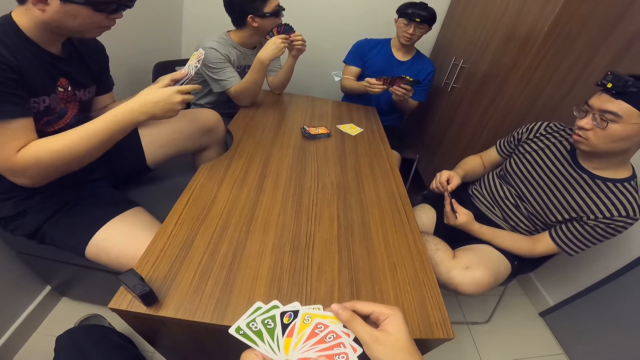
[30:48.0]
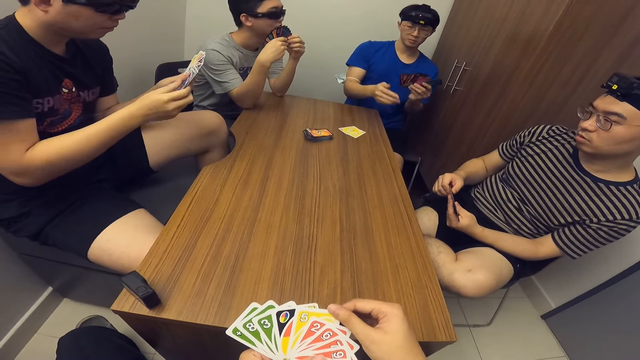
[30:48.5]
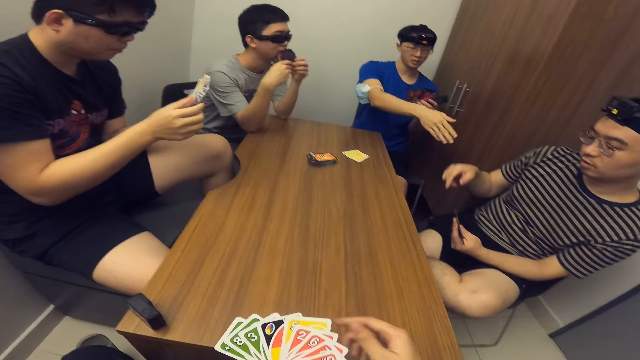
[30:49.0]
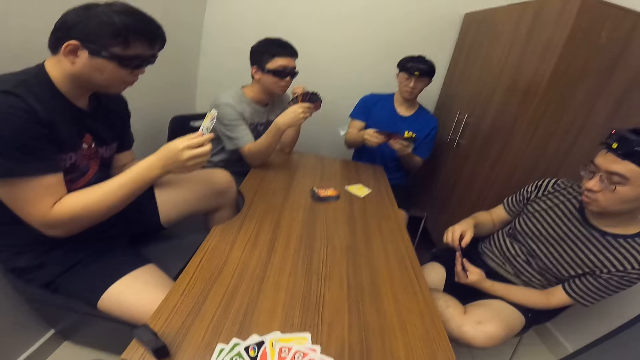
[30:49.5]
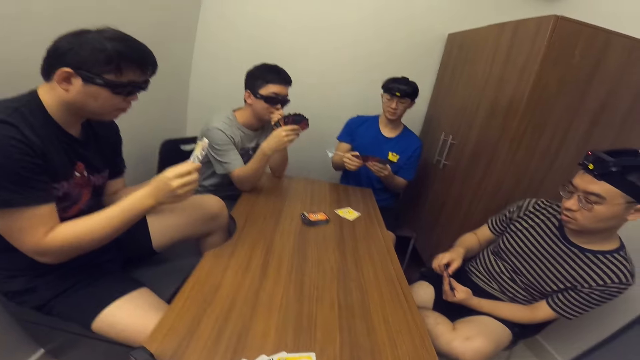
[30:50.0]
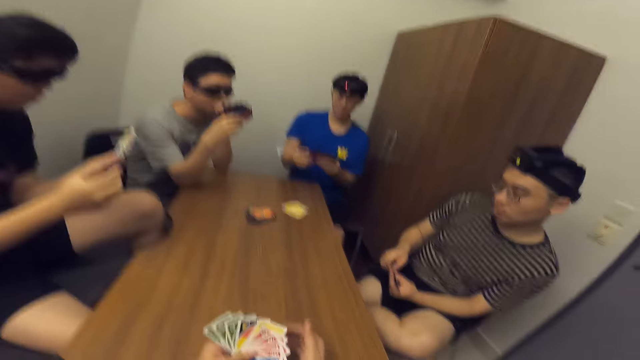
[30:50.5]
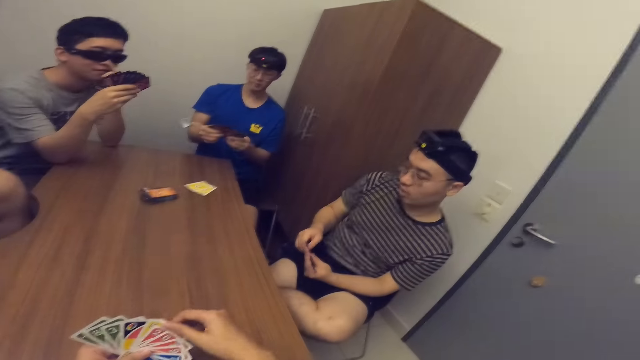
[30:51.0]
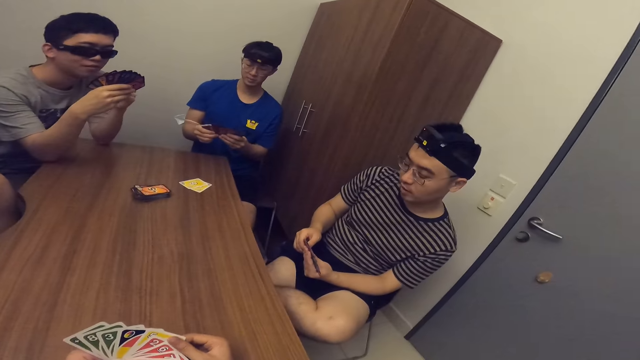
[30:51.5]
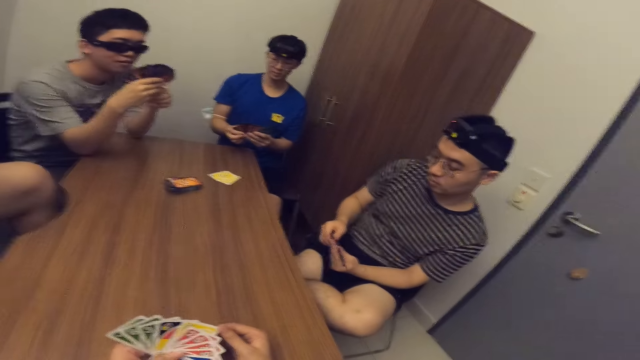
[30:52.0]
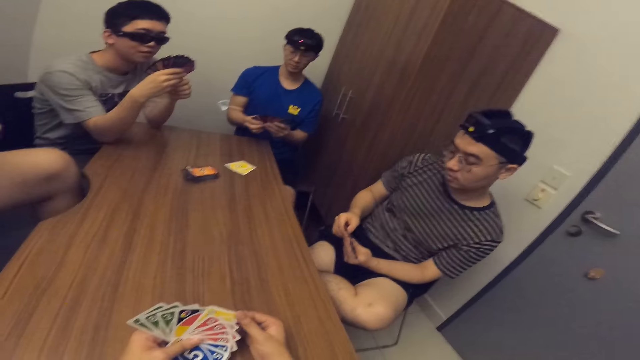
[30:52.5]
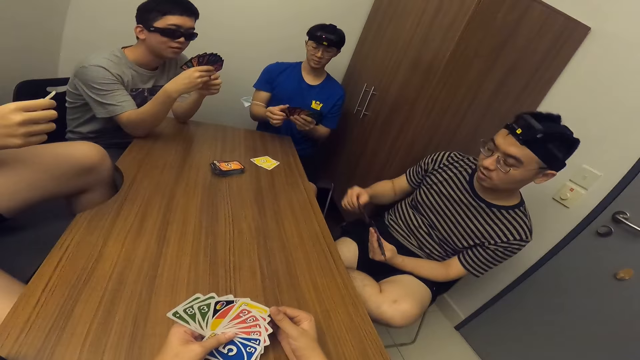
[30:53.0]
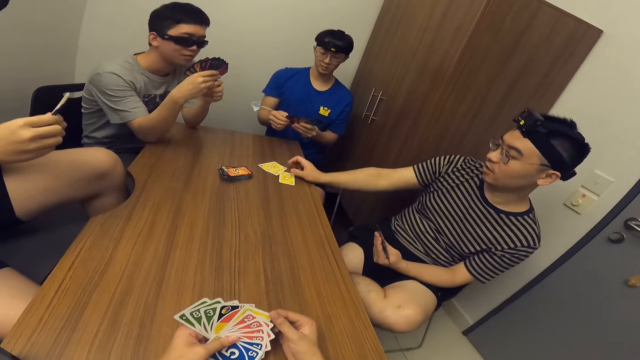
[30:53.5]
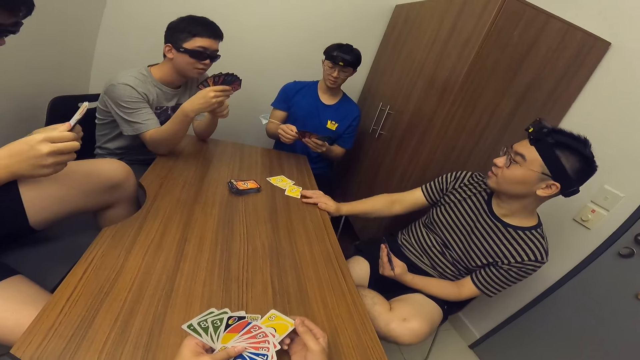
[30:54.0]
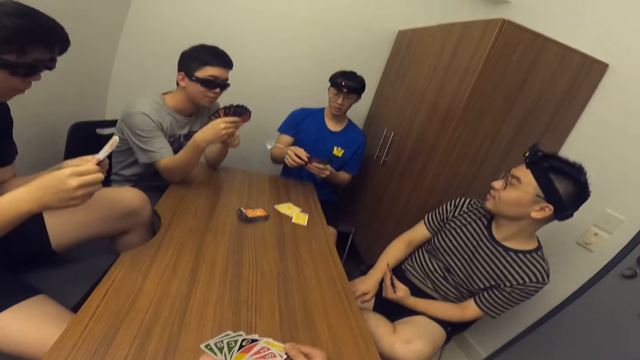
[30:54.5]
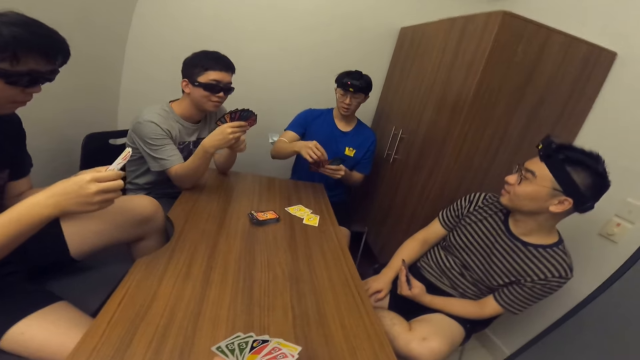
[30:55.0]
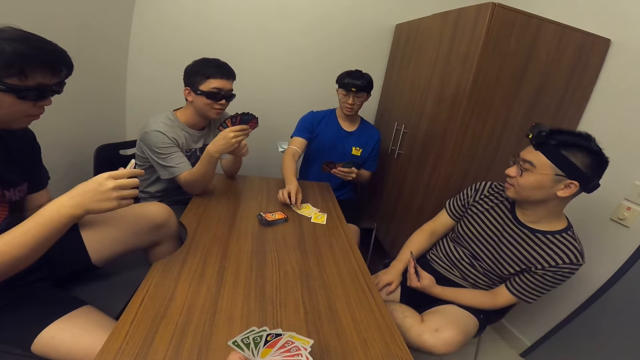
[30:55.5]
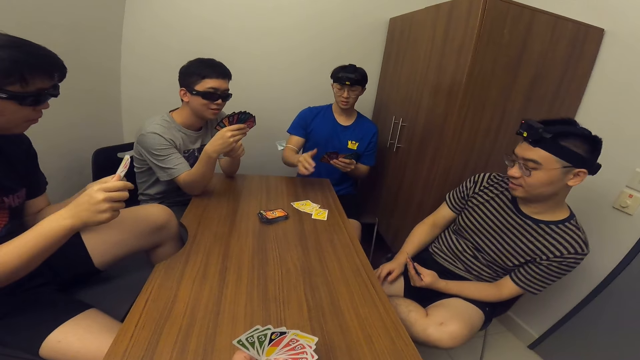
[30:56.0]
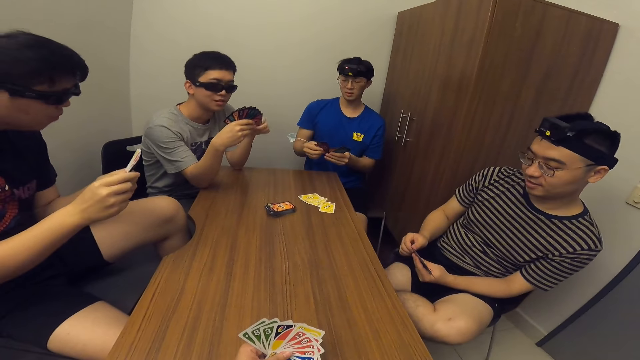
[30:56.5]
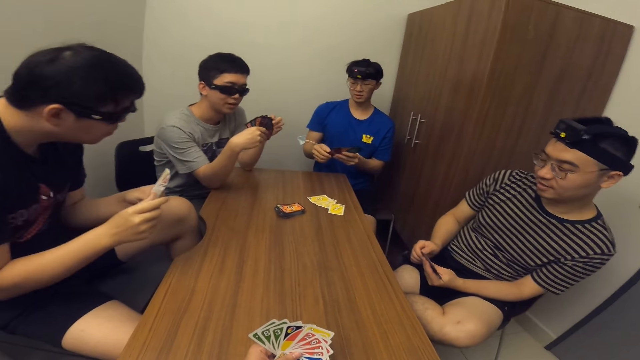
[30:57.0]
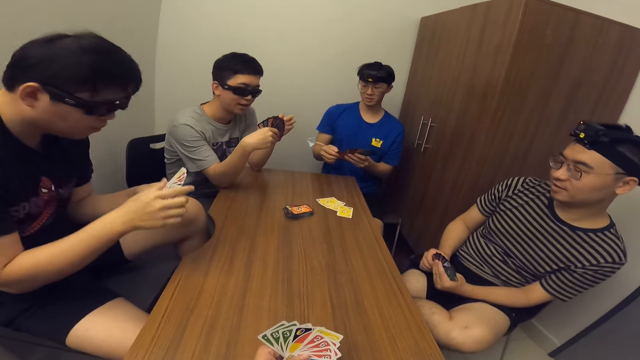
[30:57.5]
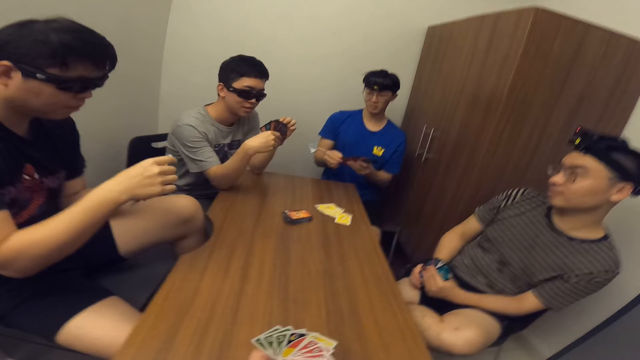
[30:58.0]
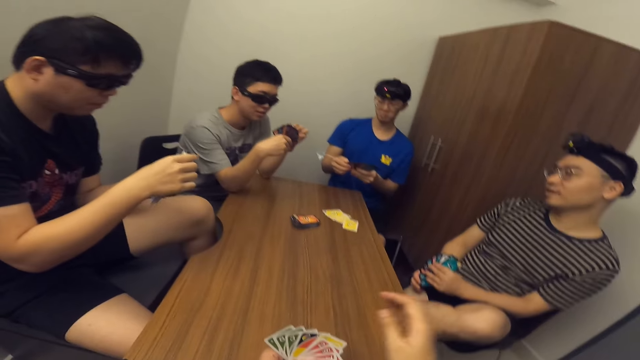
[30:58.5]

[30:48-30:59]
A man drops a card on the table with his right hand. Another man drops a card on the table with his right hand.

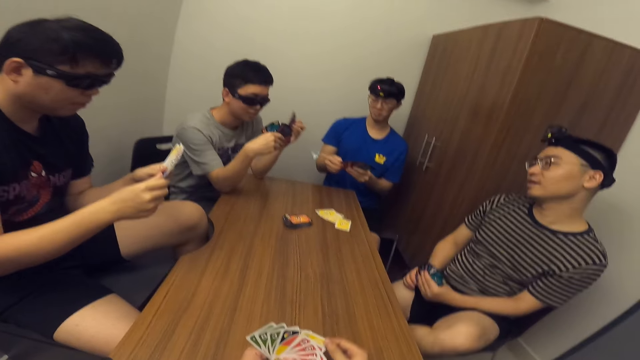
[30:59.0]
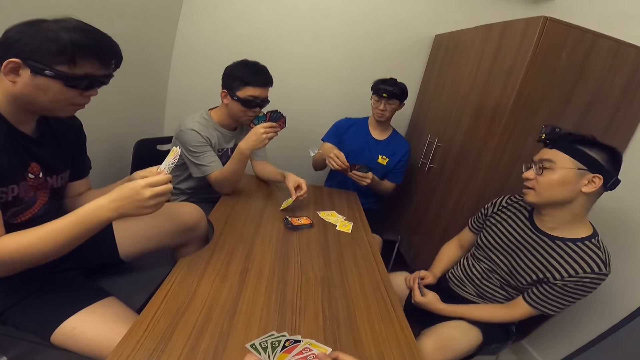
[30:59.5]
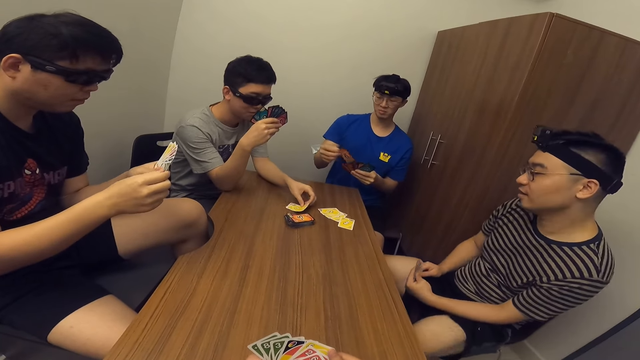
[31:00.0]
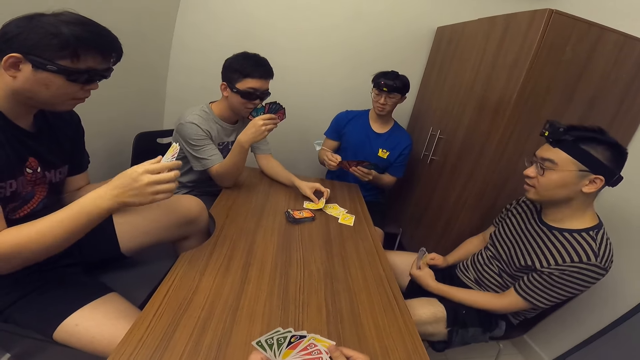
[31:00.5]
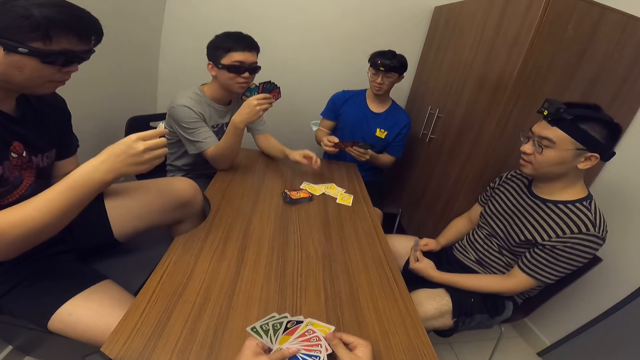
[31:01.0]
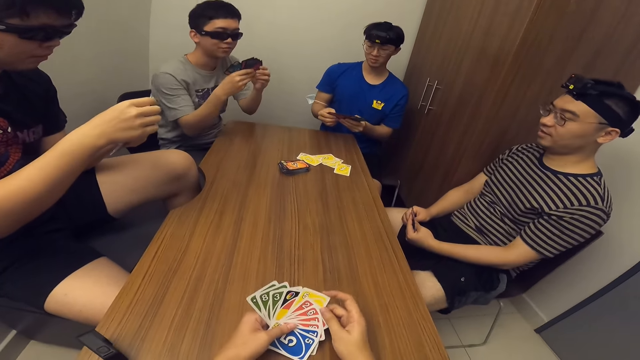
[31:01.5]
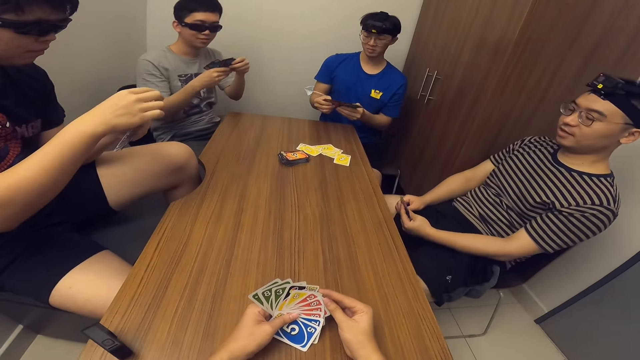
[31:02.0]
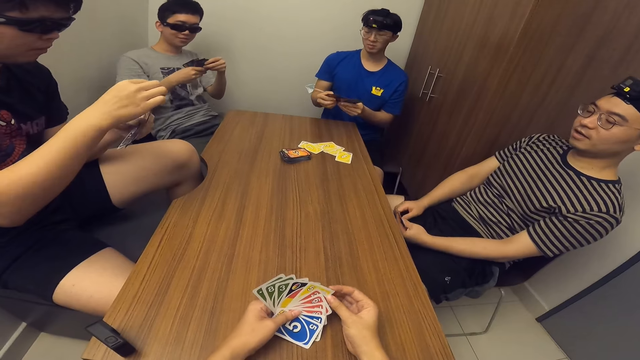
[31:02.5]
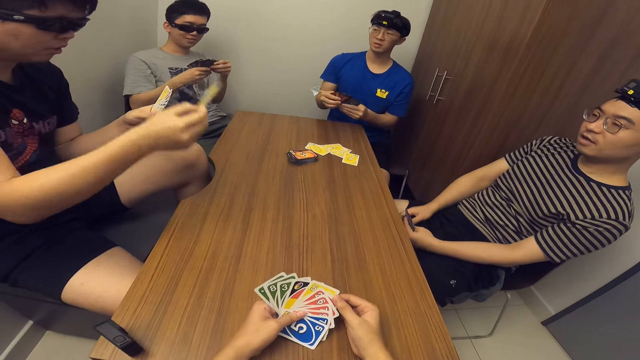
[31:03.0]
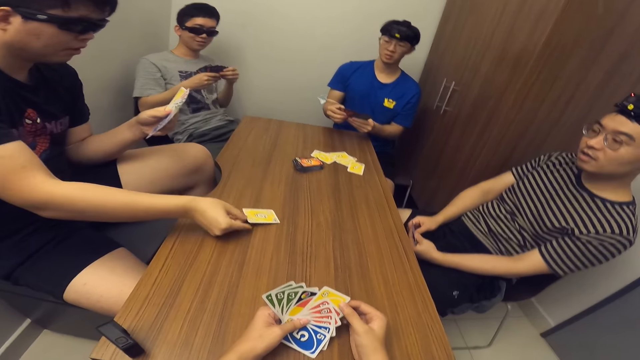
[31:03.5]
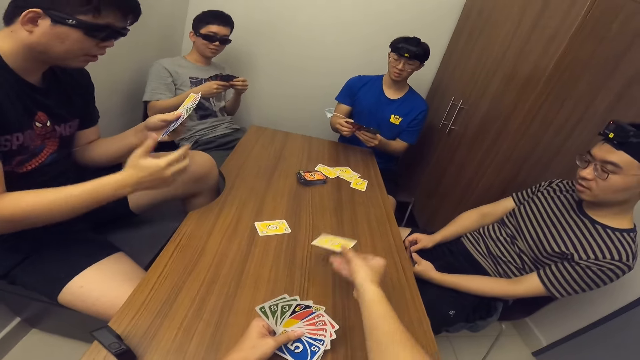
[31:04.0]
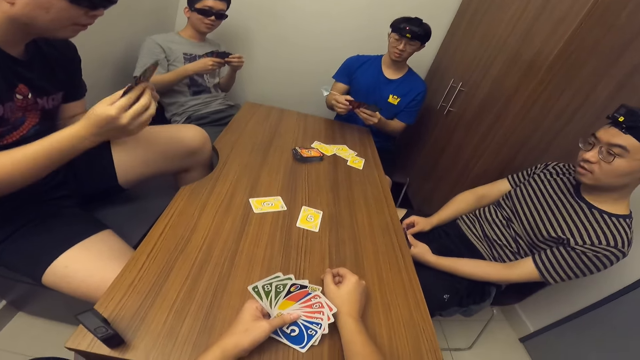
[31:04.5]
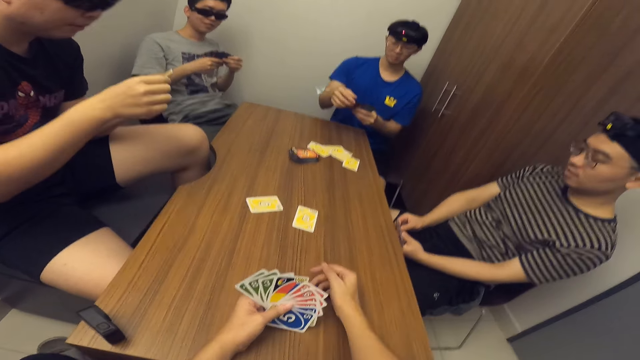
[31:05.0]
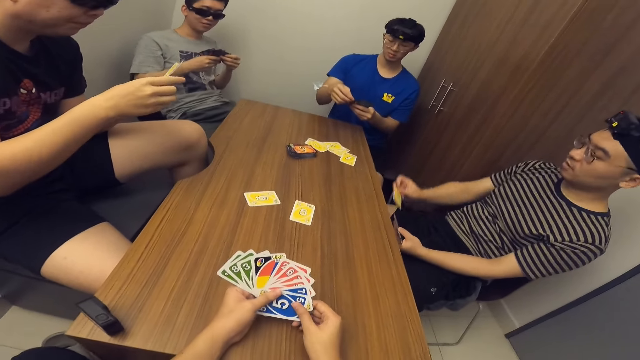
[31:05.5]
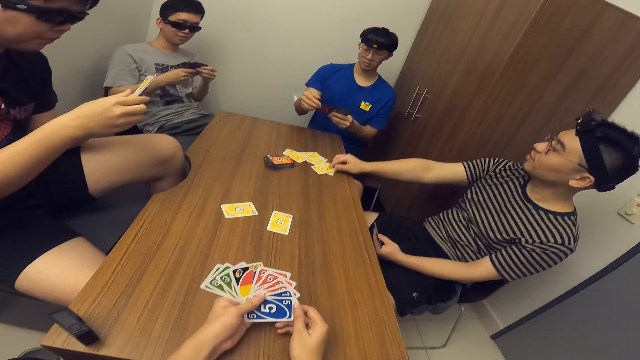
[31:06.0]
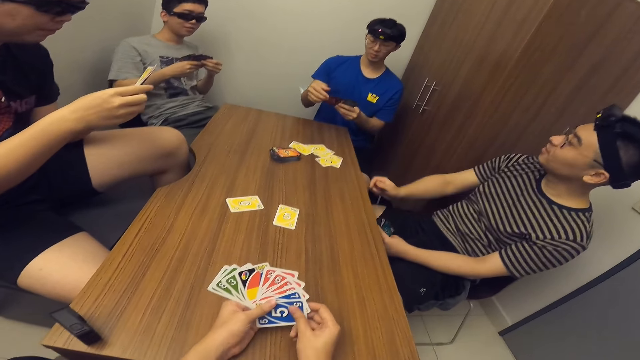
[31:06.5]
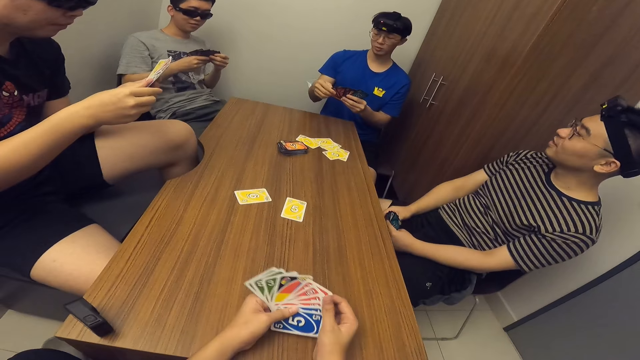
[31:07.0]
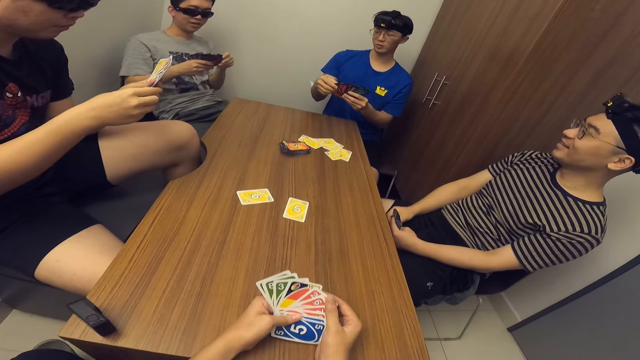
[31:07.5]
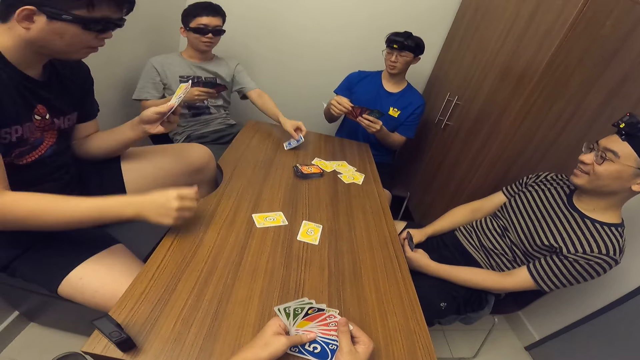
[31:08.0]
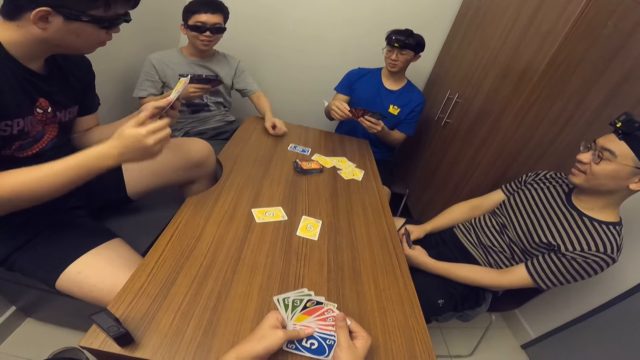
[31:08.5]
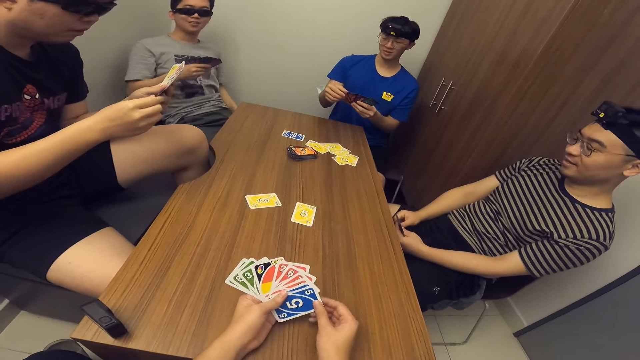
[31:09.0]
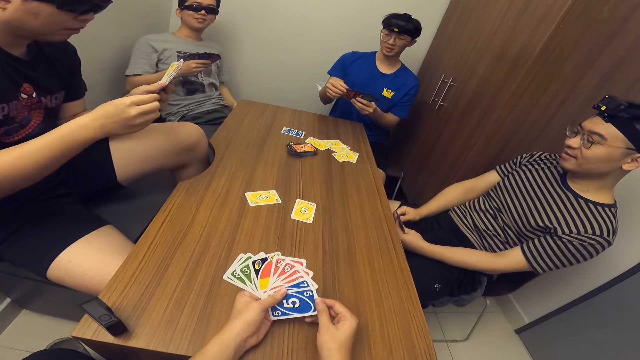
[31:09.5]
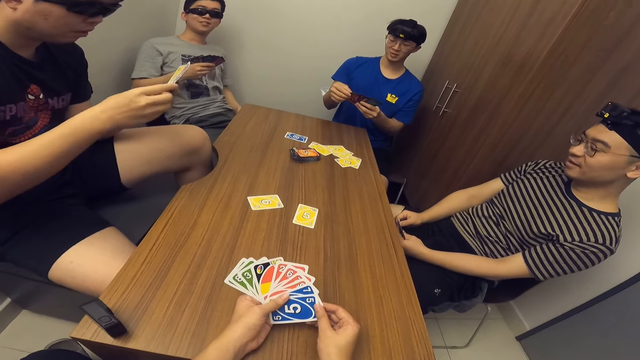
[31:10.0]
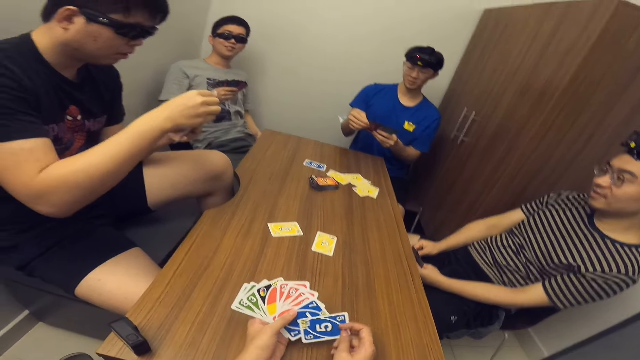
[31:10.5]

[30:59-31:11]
A man drops a card on the table with his left hand. Another man drops a card on the table with his right hand. The camera wearer drops a card on the table with his right hand. Another man drops a card on the table with his right hand. The first man drops a card on the table with his left hand.
